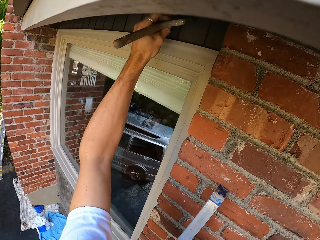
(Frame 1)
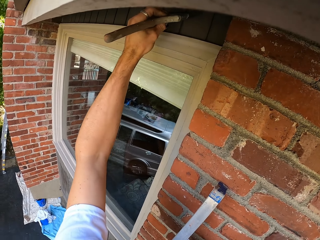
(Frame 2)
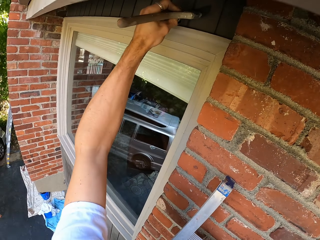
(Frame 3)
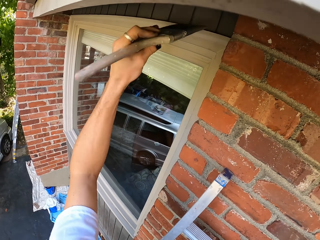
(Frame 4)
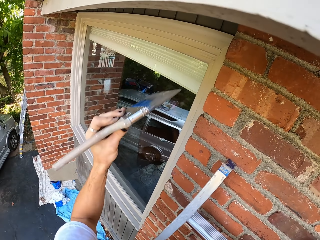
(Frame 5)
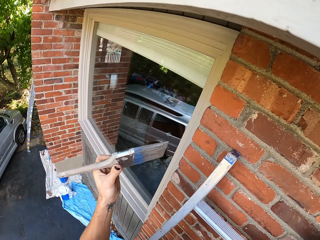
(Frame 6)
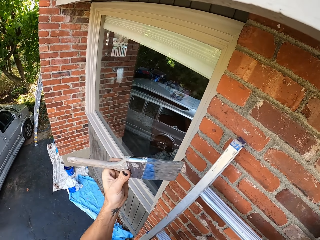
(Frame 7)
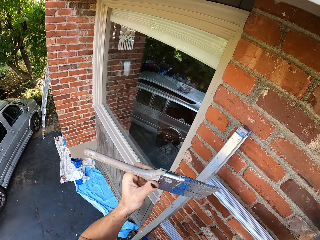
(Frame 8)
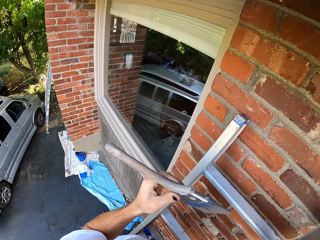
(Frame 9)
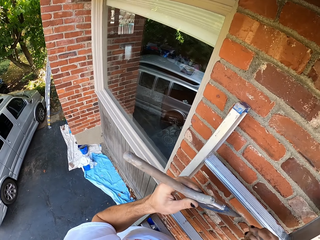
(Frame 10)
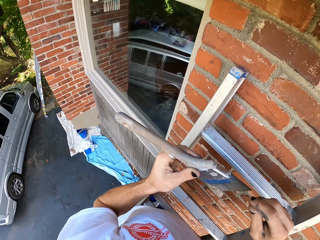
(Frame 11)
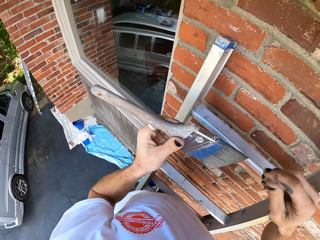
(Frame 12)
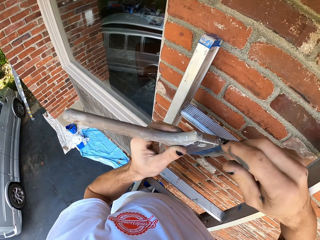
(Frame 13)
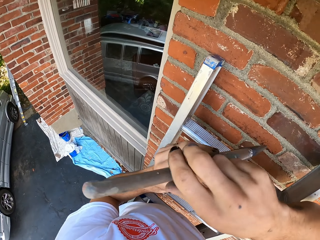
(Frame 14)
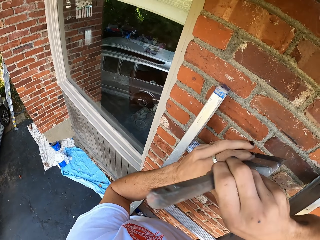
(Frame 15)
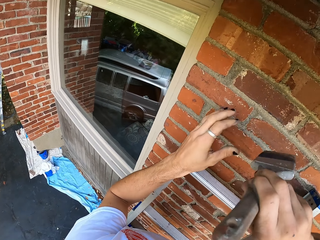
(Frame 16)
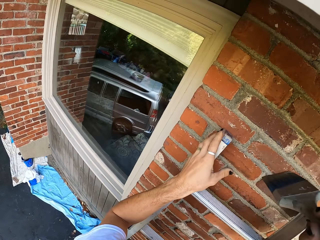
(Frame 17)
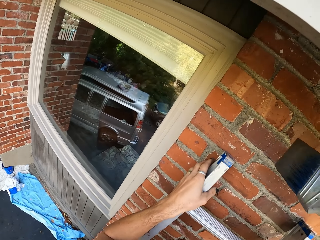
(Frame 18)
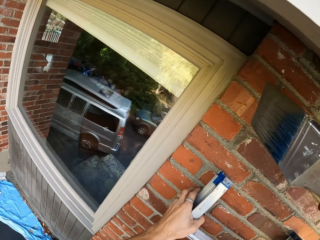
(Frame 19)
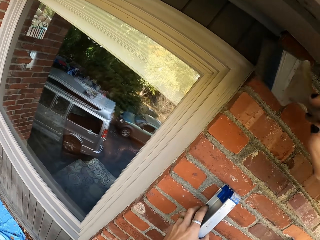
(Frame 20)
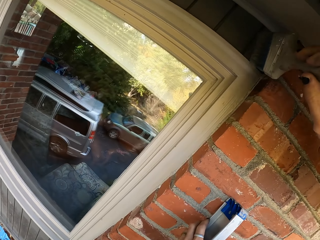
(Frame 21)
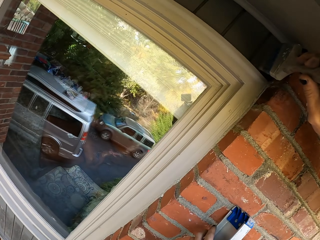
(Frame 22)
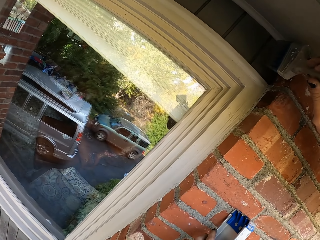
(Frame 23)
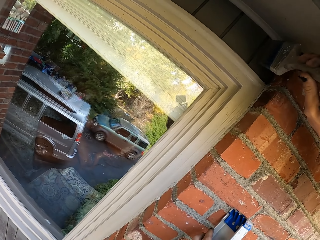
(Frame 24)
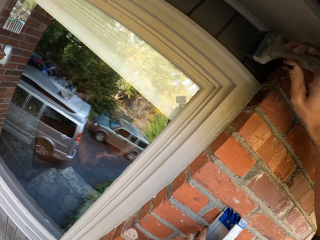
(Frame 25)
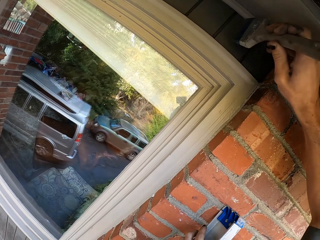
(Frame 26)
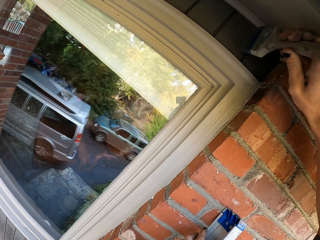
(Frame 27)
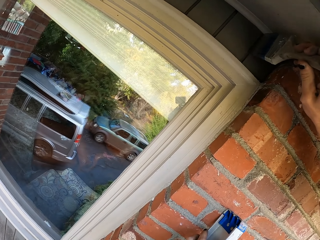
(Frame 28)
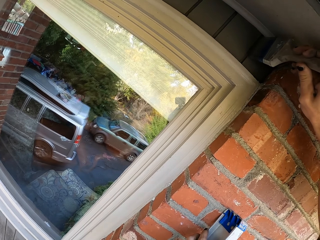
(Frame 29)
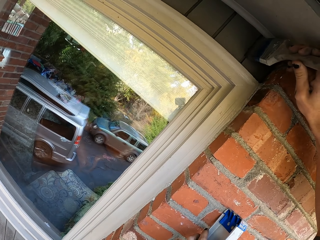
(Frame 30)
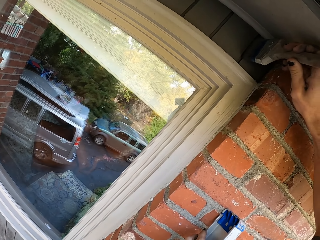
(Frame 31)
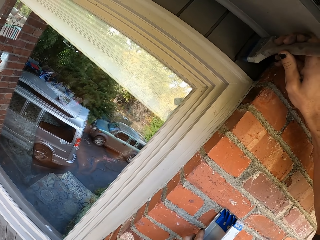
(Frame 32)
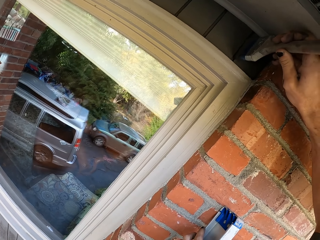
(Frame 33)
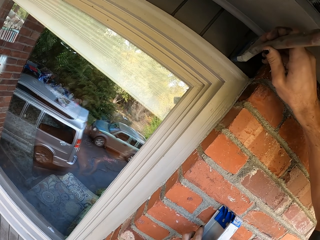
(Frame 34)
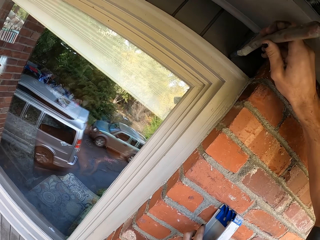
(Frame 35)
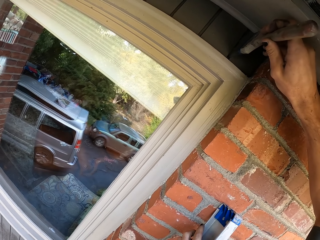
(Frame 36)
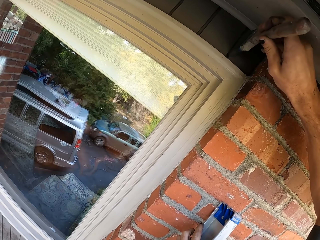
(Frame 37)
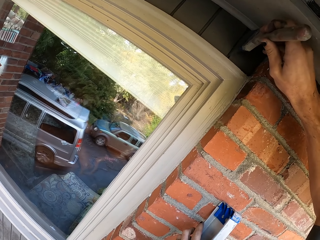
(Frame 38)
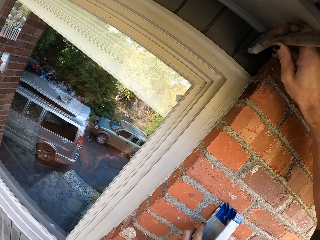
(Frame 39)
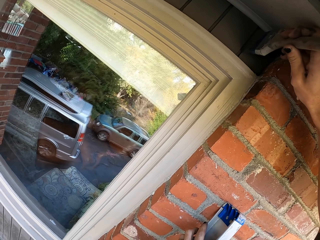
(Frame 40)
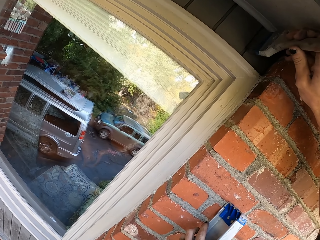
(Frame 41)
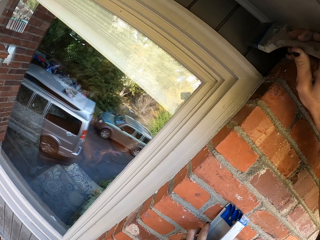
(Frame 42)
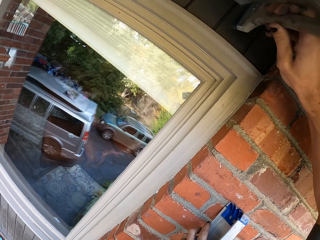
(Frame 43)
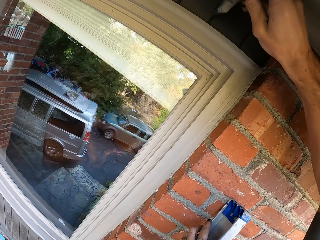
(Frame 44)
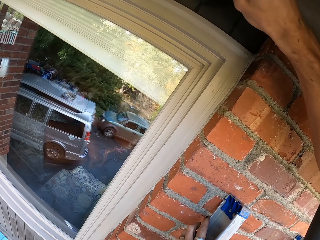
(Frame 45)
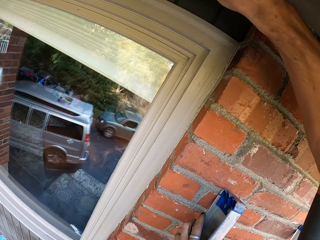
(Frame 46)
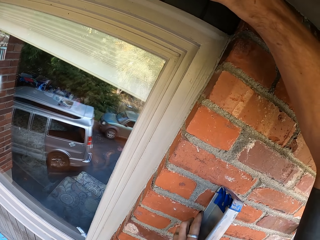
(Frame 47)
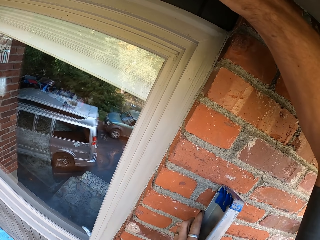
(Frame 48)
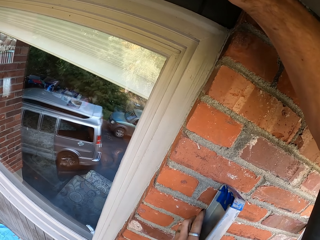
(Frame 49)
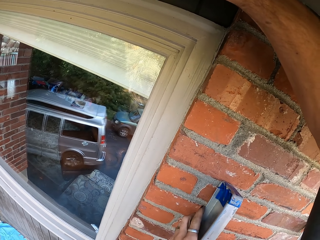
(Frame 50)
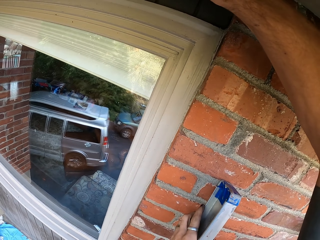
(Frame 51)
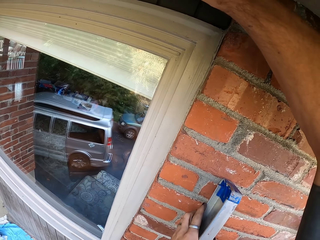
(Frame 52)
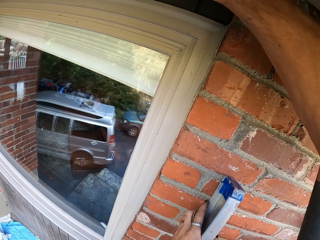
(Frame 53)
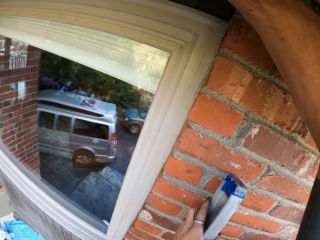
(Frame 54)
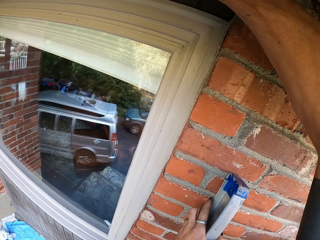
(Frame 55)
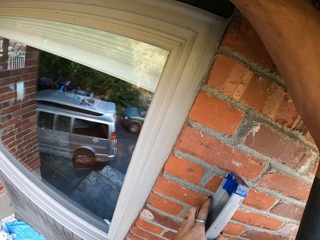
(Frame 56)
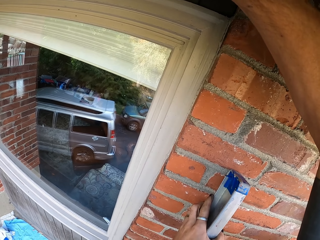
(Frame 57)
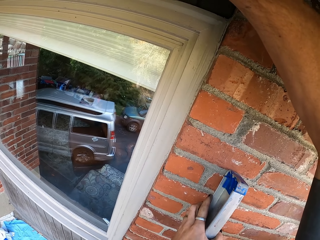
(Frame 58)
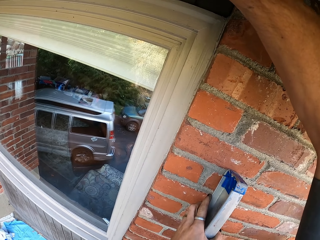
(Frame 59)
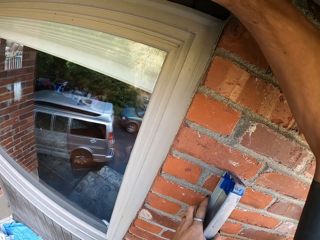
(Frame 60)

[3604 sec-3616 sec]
The camera wearer exchanges the paint brush to the right hand. They hold the brush with the right hand. They hold the ladder by the left hand. They paint the wall.

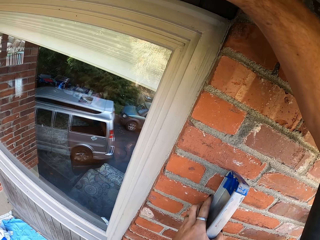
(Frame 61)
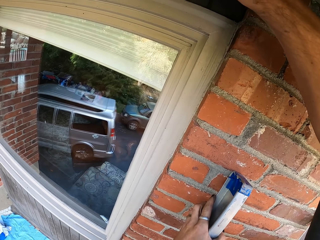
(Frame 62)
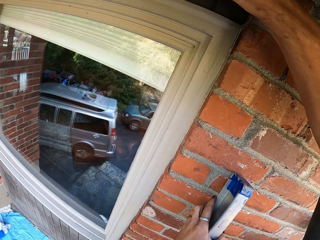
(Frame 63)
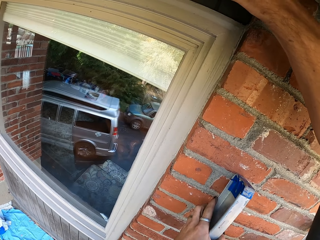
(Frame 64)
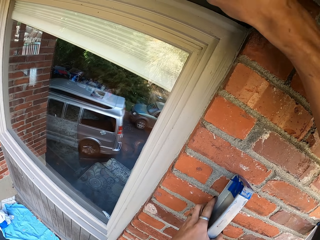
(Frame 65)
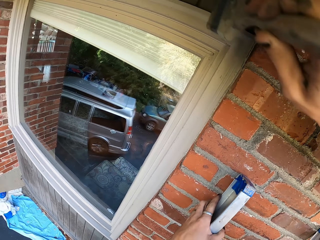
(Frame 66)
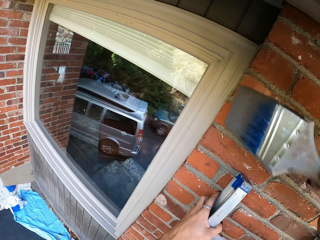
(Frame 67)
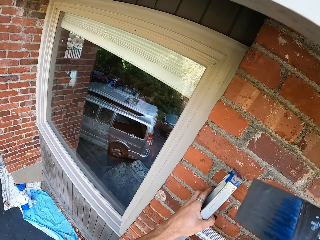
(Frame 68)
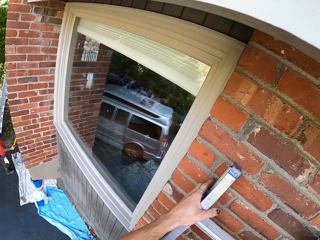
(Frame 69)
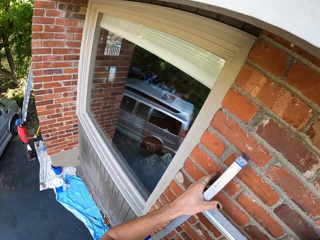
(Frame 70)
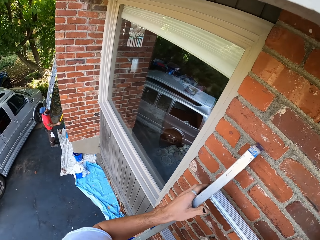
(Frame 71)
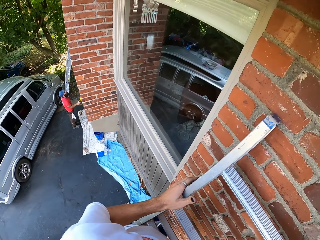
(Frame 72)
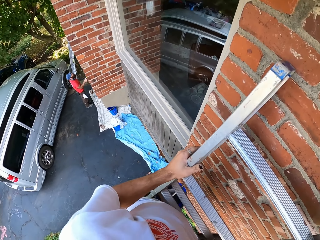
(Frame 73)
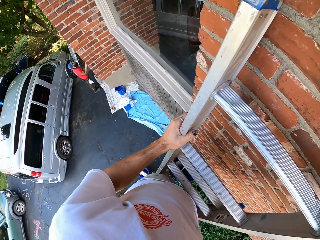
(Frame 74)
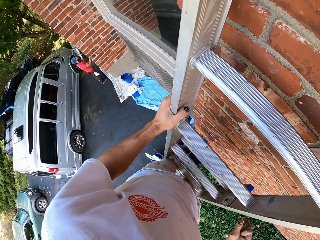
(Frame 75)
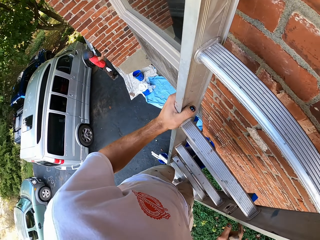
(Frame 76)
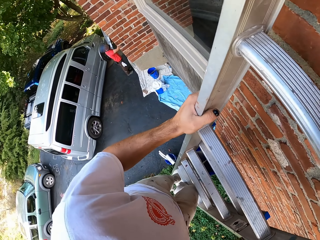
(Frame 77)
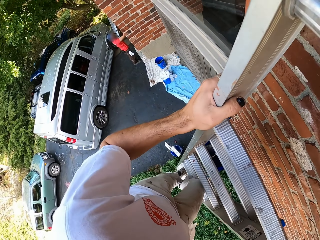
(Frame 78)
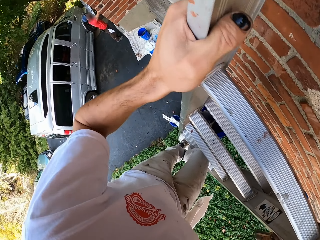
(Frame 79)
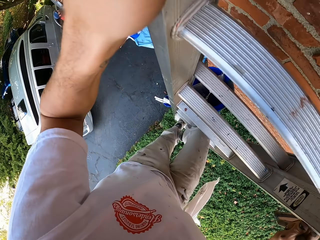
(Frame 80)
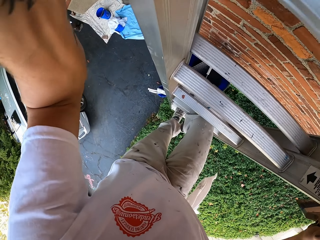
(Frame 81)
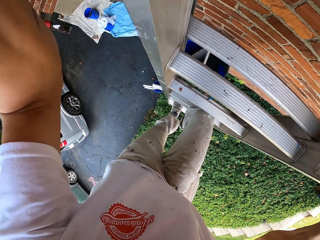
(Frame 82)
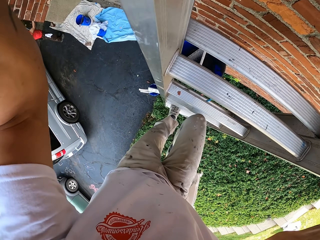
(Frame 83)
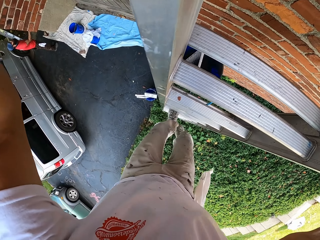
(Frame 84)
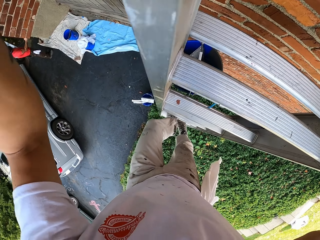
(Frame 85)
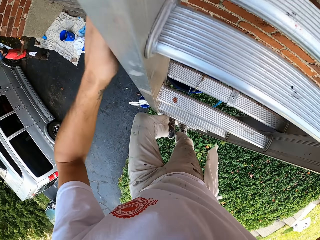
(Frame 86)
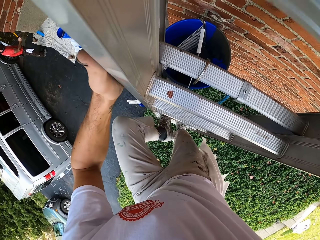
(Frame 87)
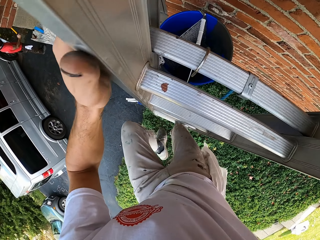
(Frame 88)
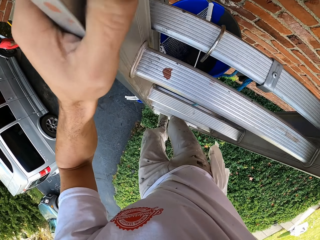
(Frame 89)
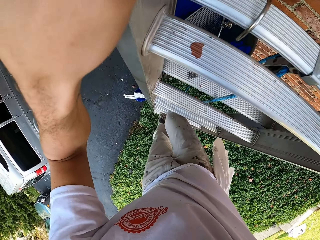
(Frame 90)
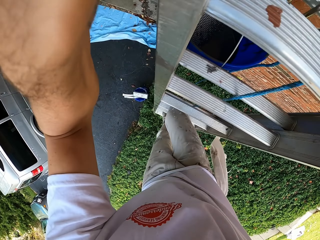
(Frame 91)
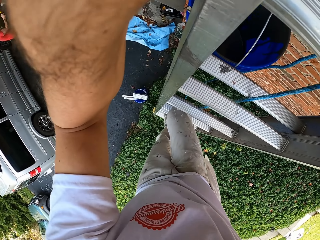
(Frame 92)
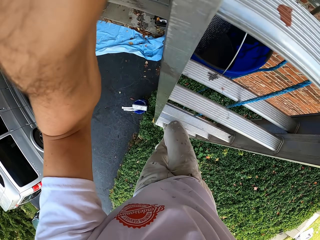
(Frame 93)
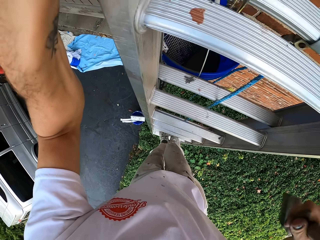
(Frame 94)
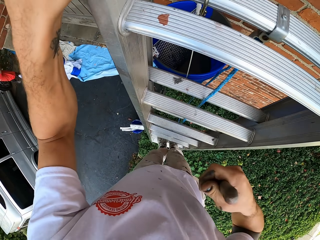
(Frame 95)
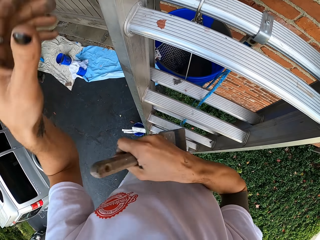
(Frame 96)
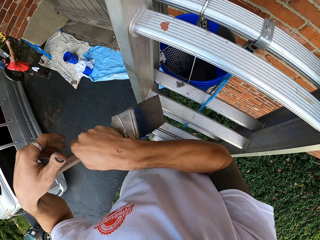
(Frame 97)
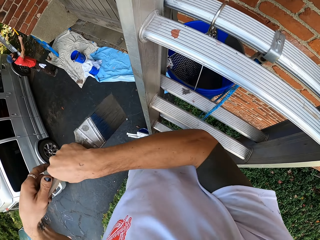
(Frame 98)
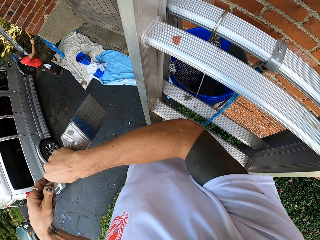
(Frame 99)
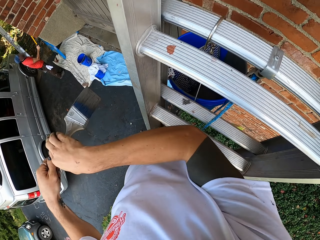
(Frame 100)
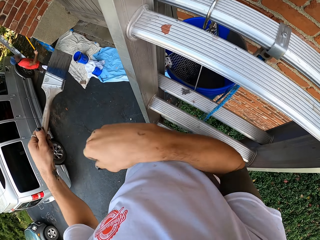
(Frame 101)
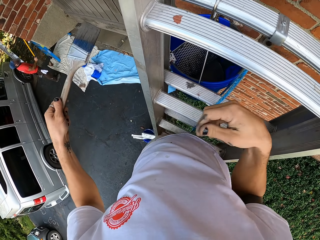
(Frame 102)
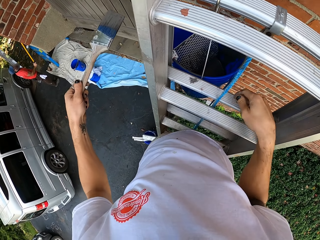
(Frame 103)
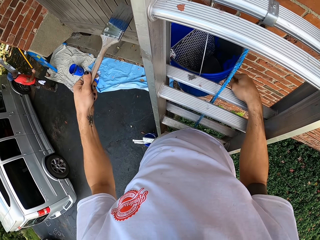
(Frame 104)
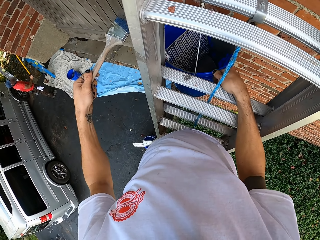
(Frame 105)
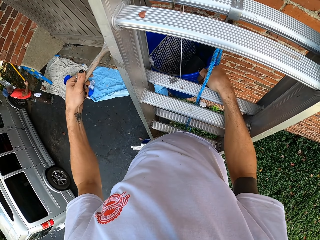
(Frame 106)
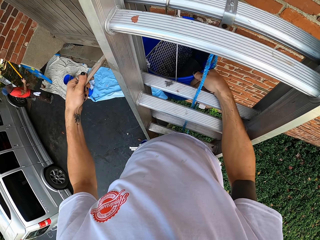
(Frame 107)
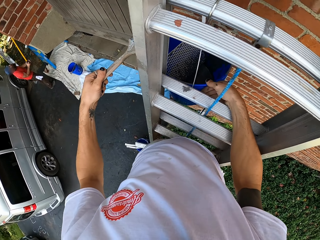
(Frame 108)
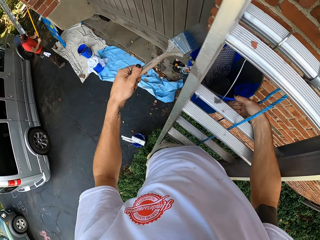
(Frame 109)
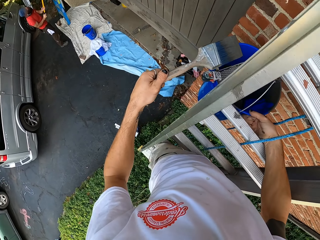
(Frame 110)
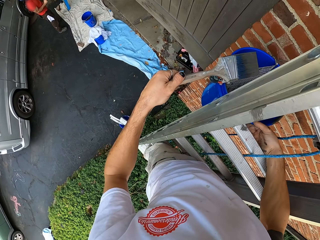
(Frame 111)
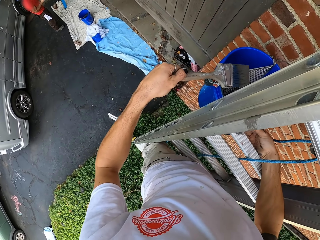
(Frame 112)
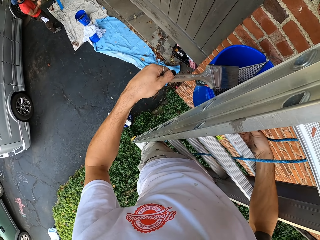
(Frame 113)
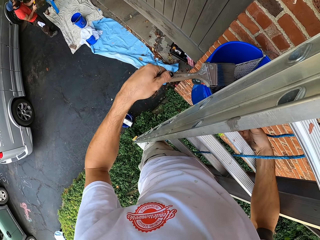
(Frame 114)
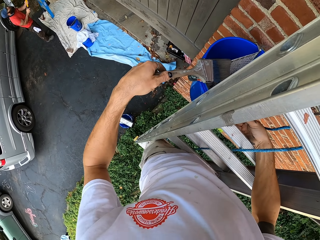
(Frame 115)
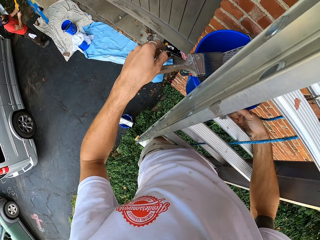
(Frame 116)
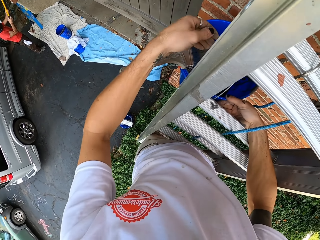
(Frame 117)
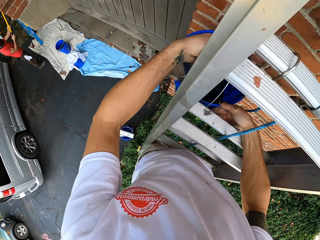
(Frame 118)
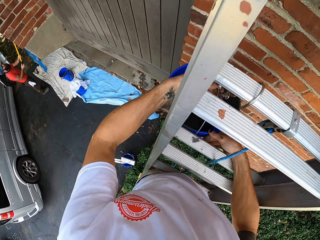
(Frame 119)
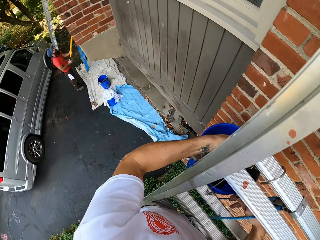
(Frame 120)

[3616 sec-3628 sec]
The camera wearer climbs down the ladder. They hold the brush with the left hand. They exchange the paint brush to the left hand. They hold the bucket. They put the brush on the bucket.
